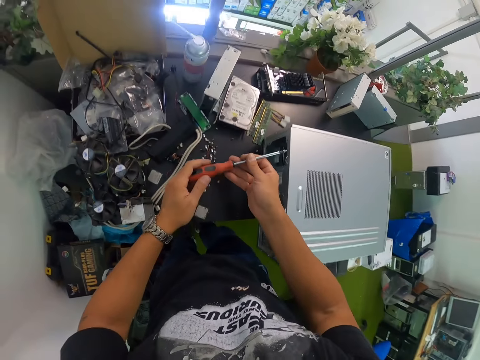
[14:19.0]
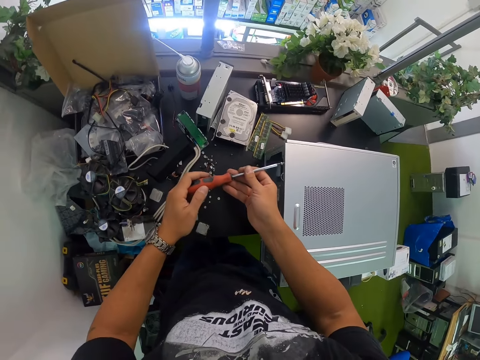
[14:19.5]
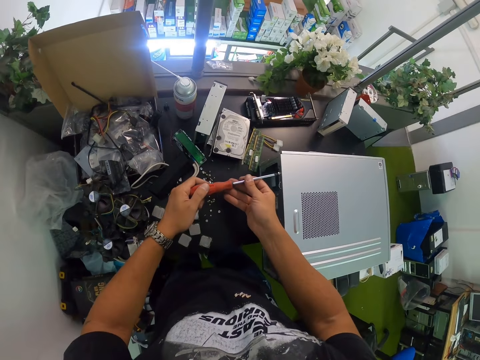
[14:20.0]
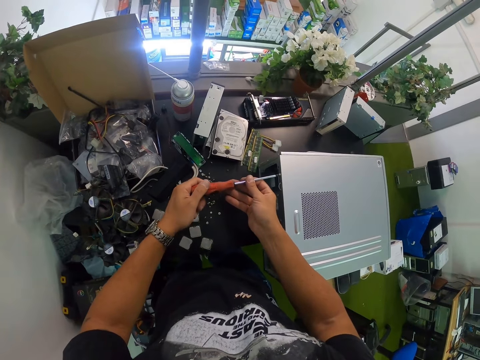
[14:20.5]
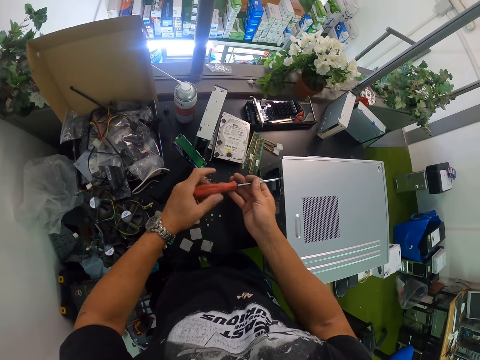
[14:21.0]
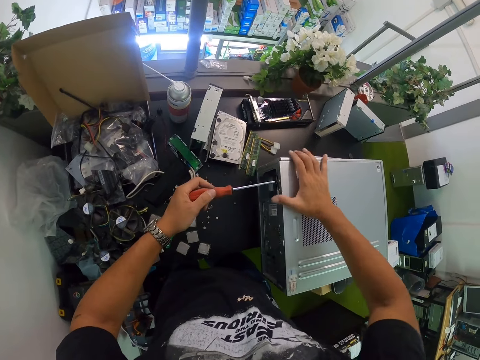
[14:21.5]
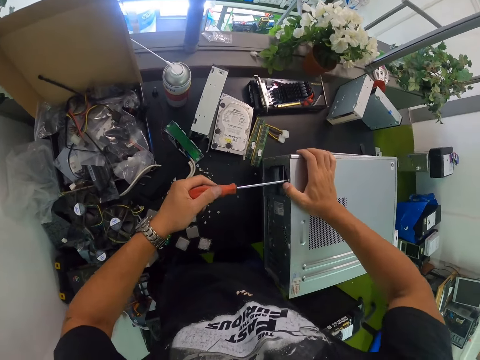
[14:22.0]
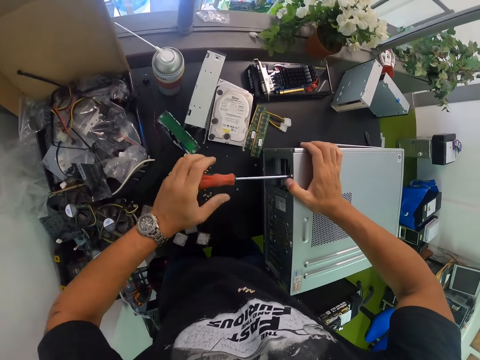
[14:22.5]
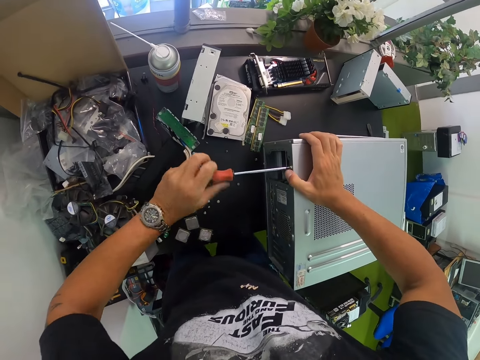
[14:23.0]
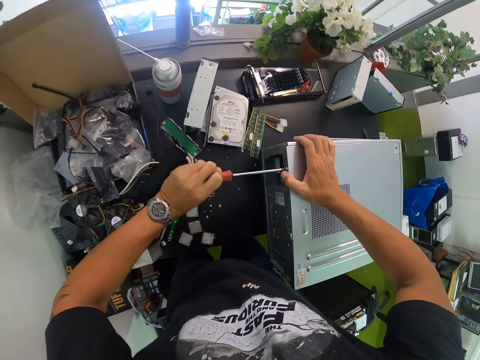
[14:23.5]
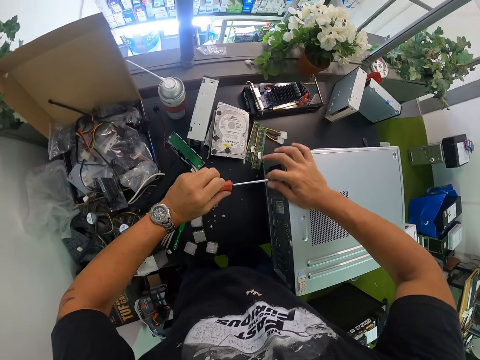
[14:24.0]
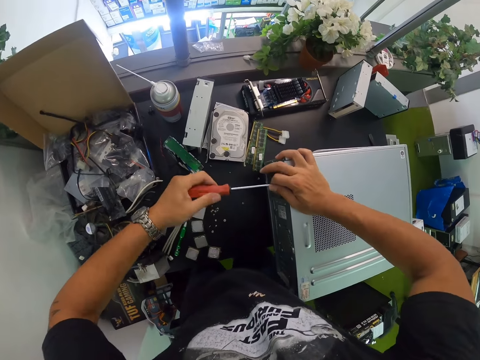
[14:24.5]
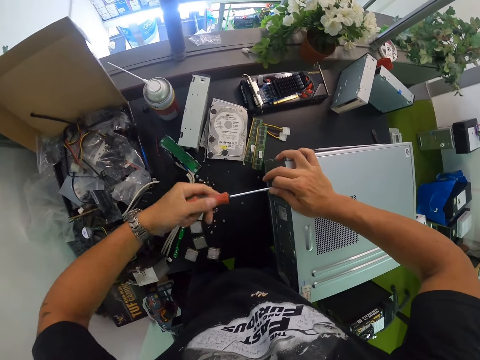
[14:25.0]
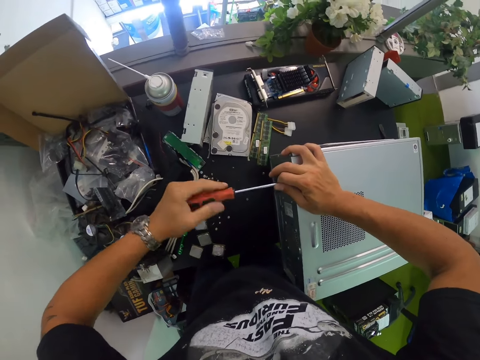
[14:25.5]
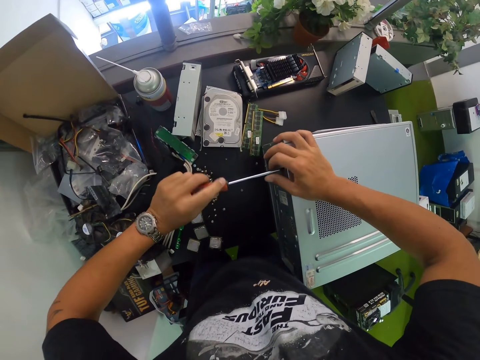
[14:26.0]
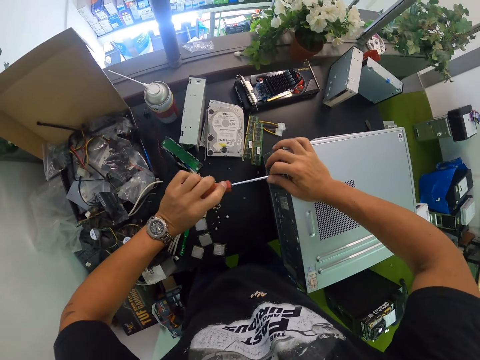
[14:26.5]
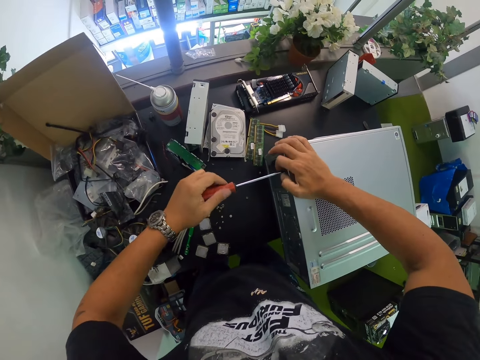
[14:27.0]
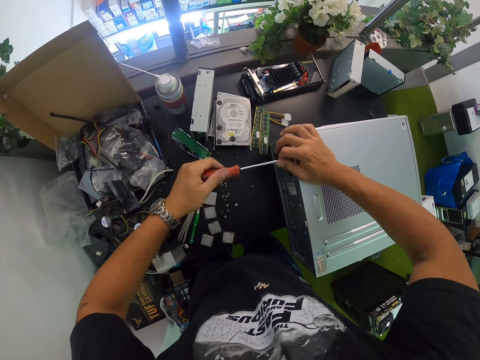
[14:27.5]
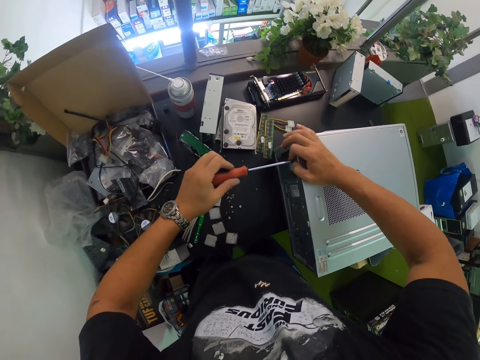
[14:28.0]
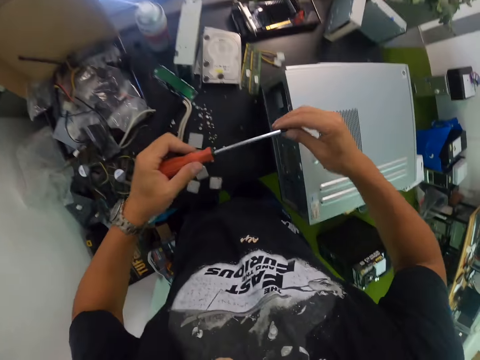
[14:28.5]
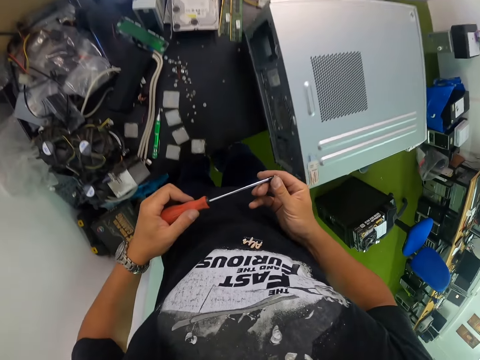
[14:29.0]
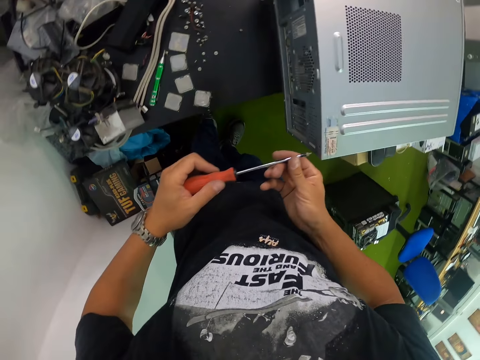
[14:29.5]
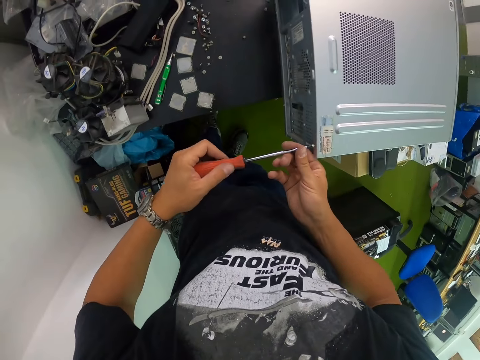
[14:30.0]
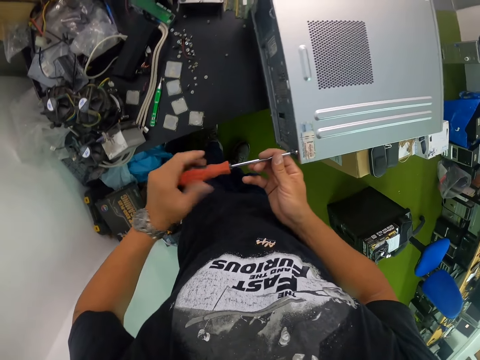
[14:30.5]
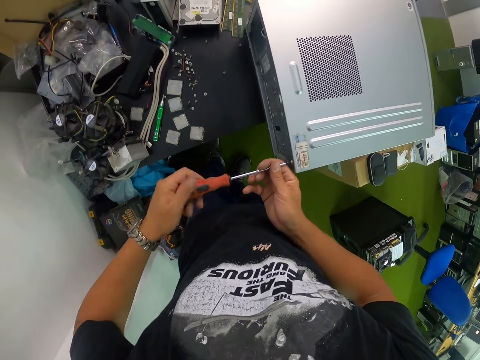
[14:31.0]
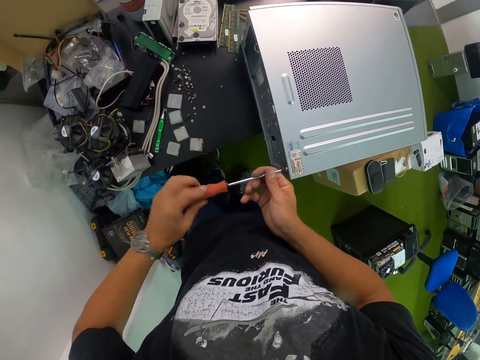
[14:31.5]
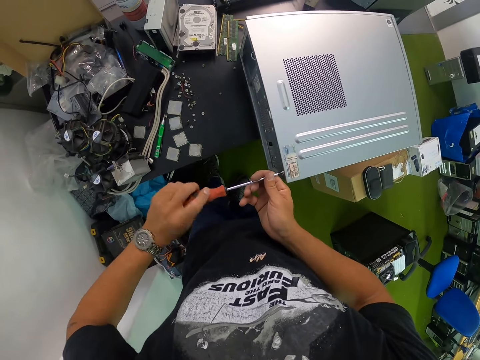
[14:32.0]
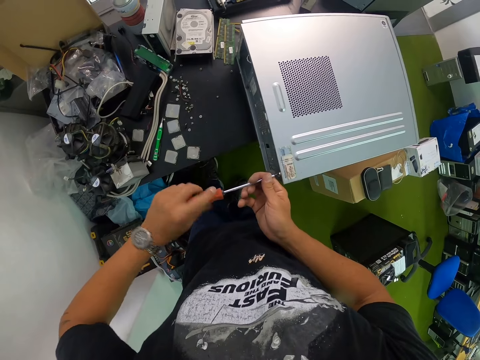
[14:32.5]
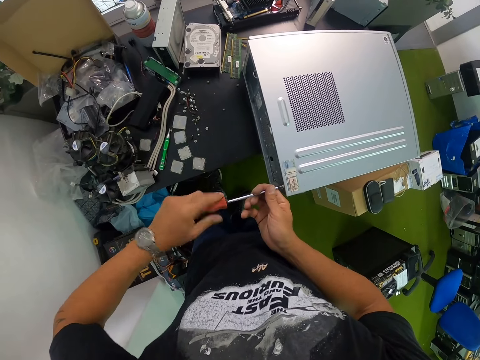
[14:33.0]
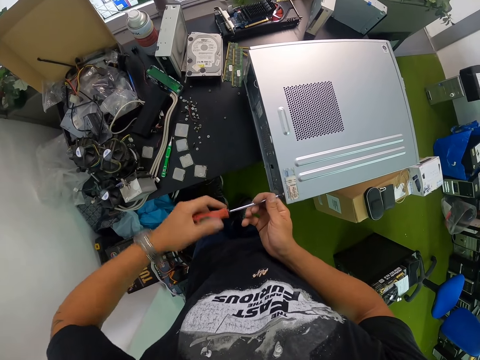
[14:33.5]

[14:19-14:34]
The camera wearer holds the screwdriver with both hands. He drives the screw or nut into the system unit with the screwdriver in both hands. He holds the system unit with his right hand. He drives the screw into the system unit with the screwdriver in his left hand. He presses the cover with his right hand. He drives the screw into the system unit with the screwdriver in both hands. He holds the screwdriver in both hands away from the system unit. He removes the nut from the system unit. He screws the nut into the system unit with the screwdriver in both hands.

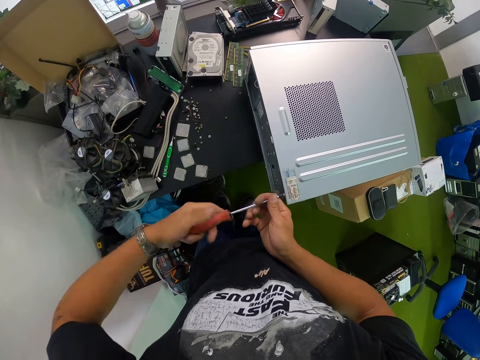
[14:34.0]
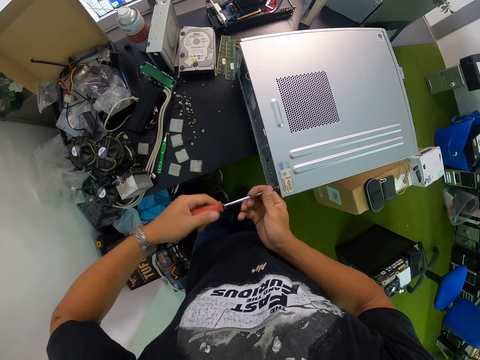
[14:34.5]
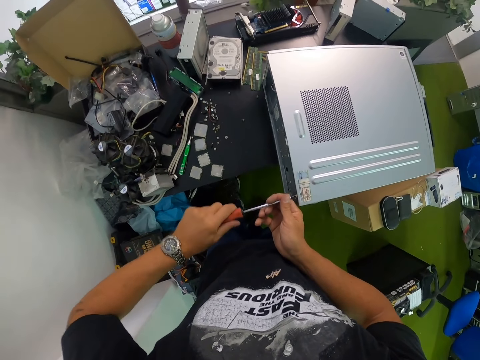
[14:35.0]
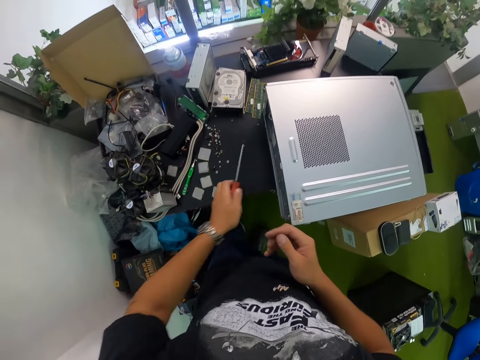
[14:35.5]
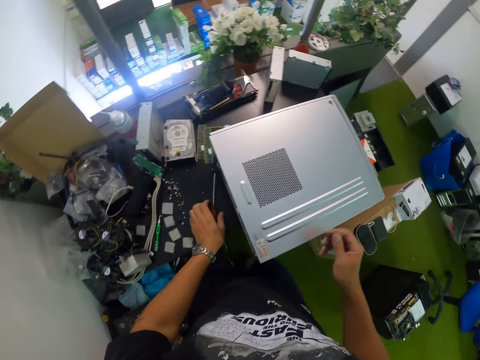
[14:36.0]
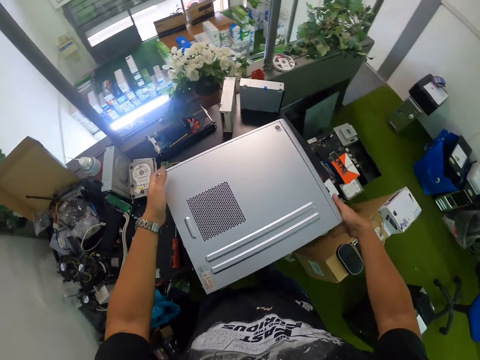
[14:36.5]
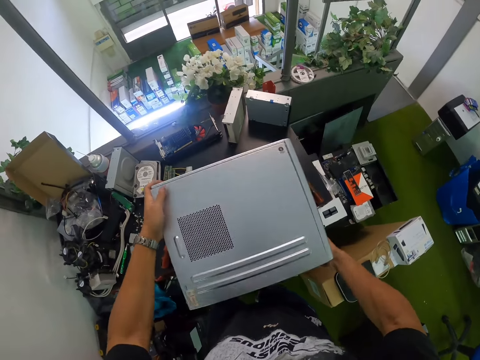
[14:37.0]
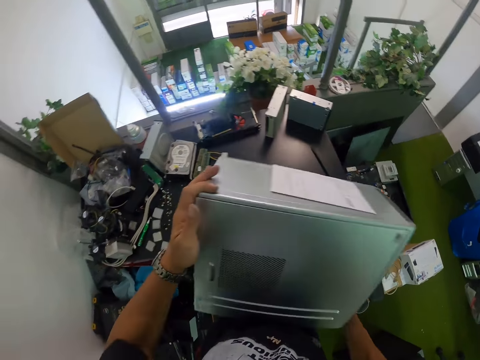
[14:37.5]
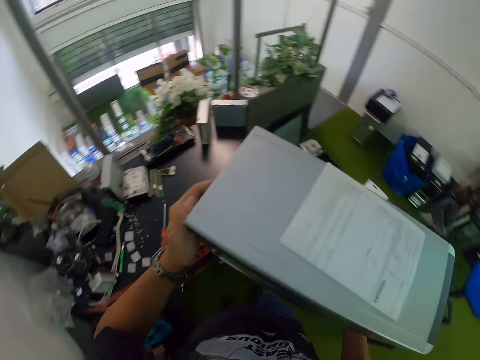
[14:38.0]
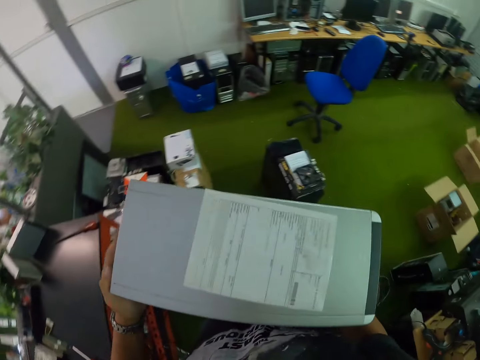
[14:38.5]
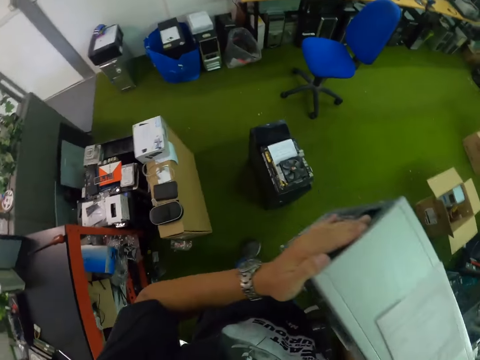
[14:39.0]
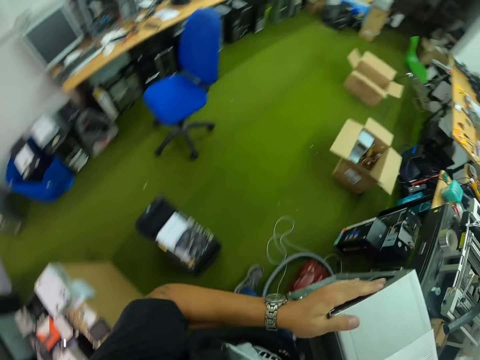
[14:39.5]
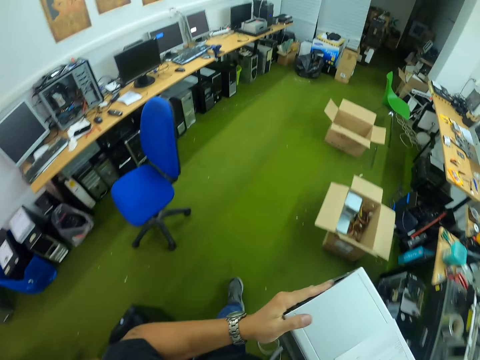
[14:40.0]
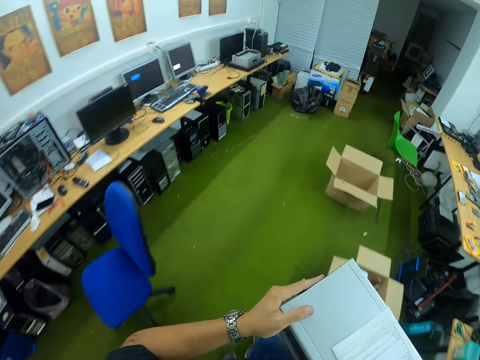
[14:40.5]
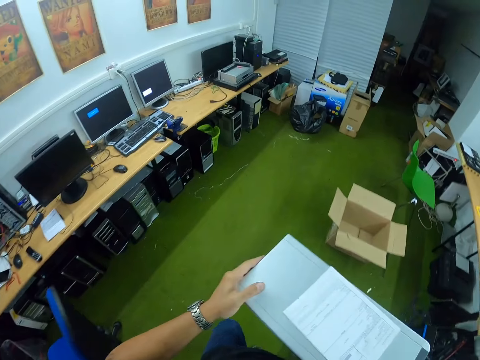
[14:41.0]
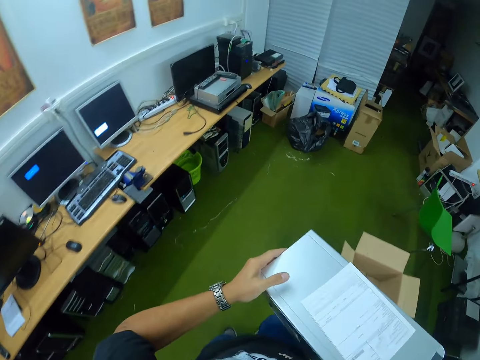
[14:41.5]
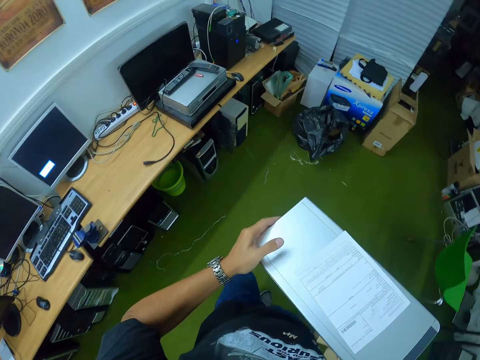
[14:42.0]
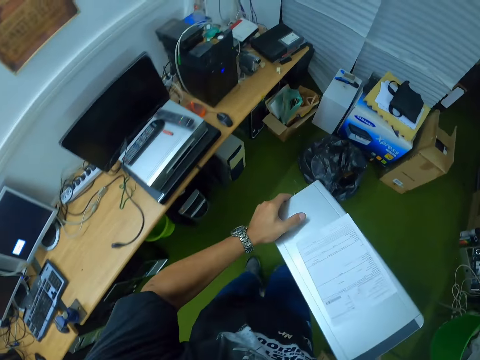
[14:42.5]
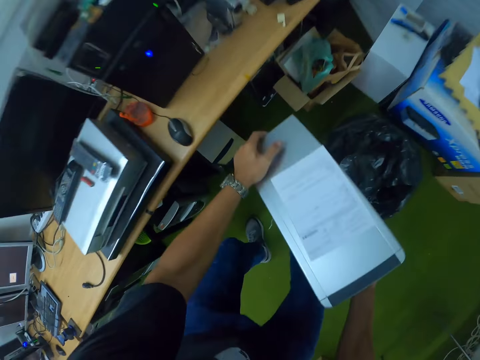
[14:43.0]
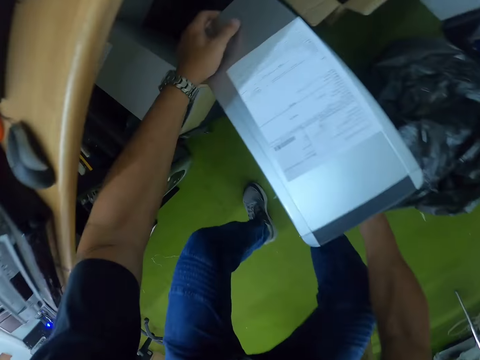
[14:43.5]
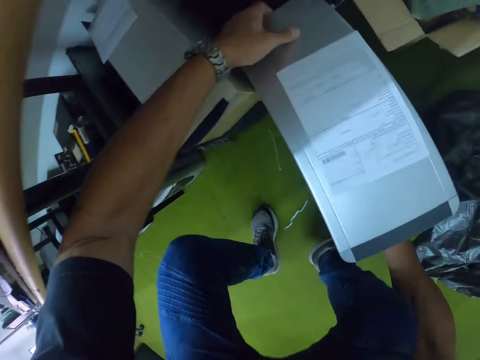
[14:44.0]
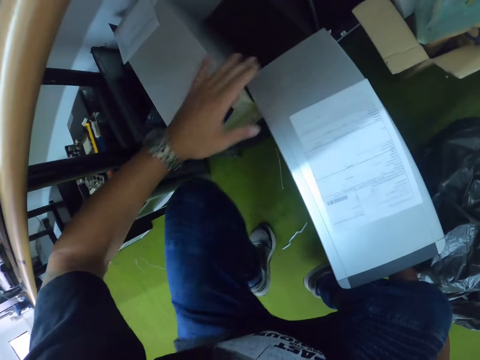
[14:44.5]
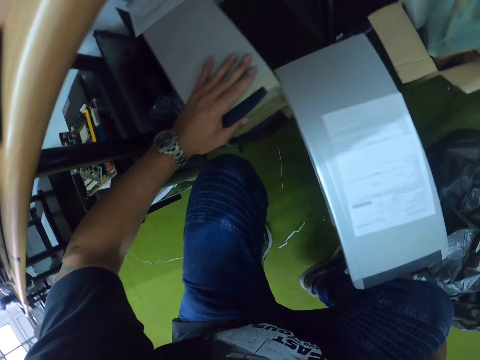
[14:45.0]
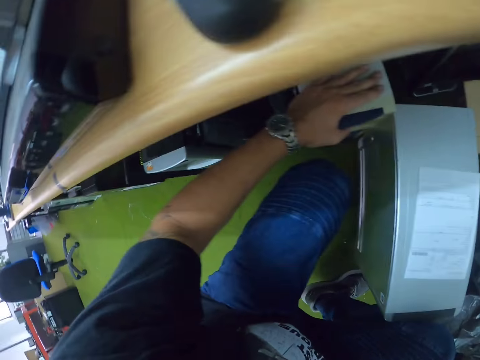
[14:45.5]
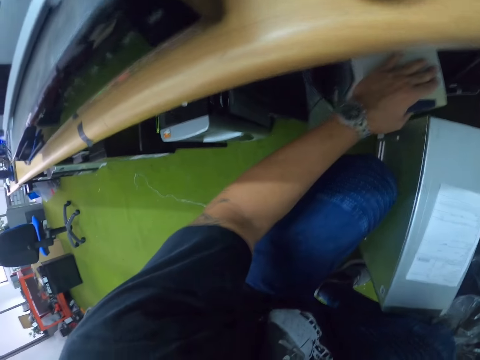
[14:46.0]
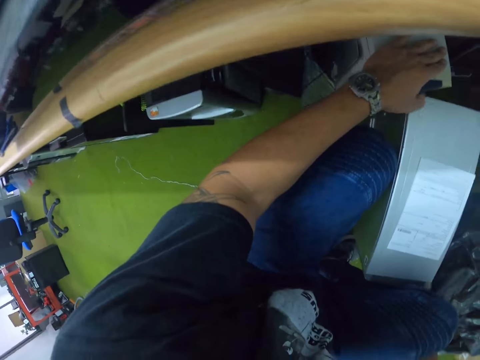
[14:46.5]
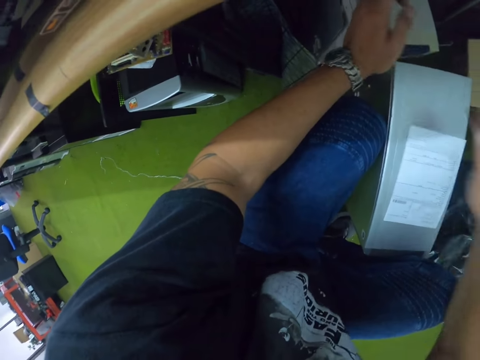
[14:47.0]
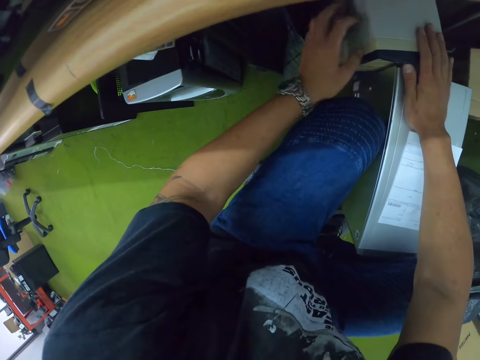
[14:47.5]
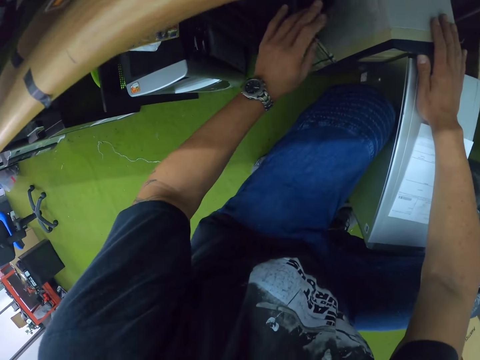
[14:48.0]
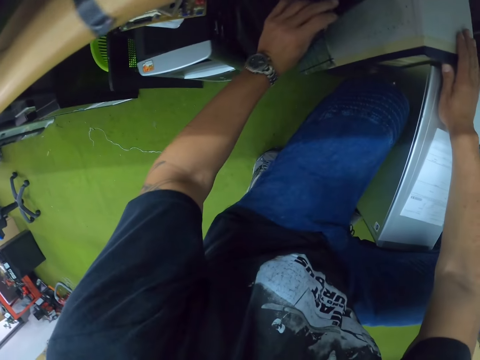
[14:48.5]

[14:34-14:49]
The camera wearer drops the screwdriver on the table with his left hand. He picks up the system unit from the table with both hands. He moves to a table in the room with the system unit in both hands. He drops the system unit on the floor with both hands. He adjusts a system unit under the table with his left hand.
